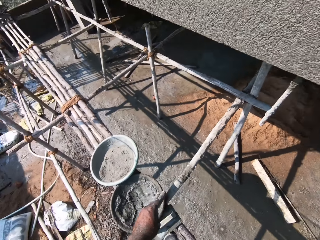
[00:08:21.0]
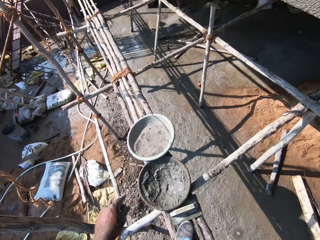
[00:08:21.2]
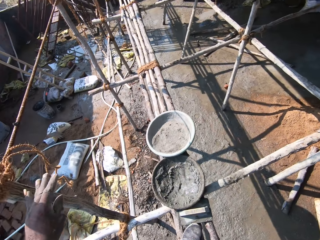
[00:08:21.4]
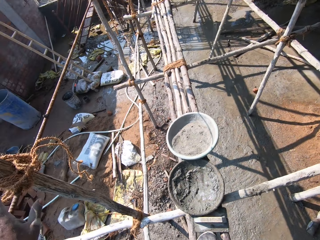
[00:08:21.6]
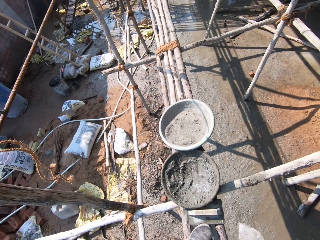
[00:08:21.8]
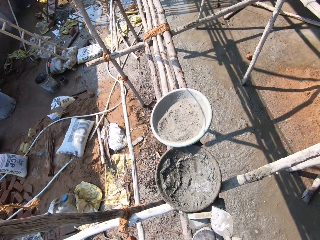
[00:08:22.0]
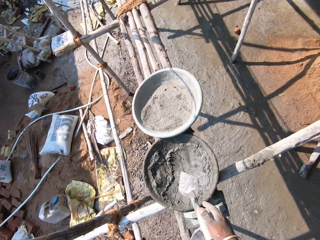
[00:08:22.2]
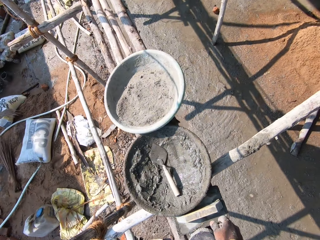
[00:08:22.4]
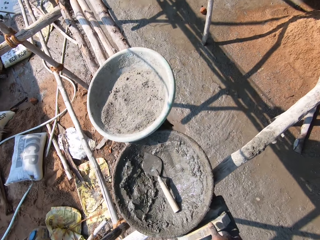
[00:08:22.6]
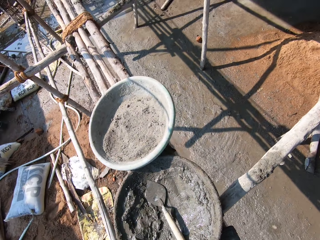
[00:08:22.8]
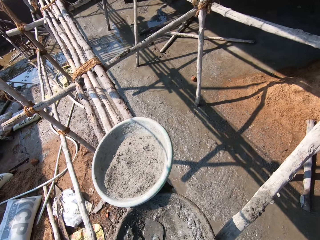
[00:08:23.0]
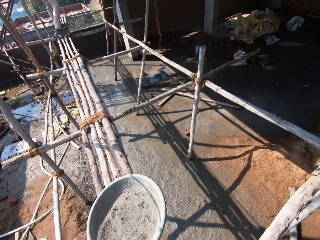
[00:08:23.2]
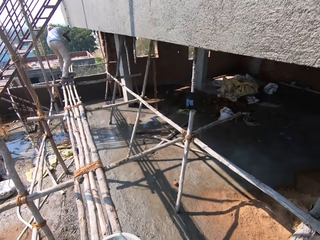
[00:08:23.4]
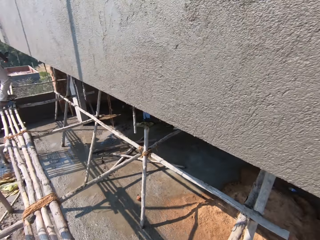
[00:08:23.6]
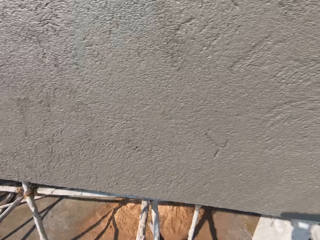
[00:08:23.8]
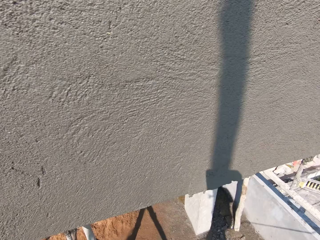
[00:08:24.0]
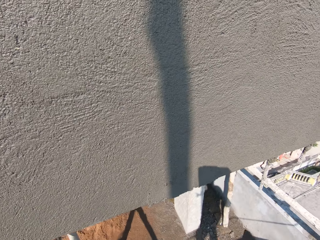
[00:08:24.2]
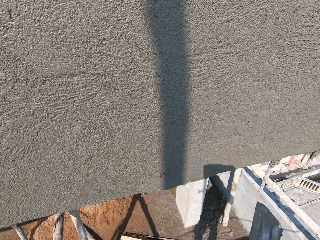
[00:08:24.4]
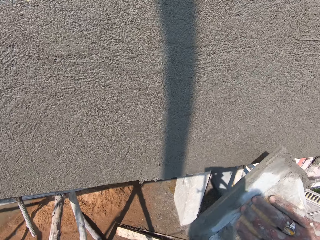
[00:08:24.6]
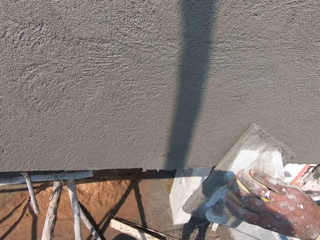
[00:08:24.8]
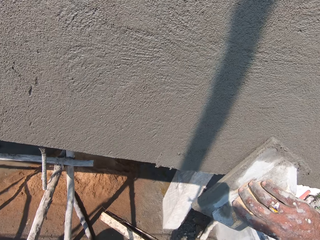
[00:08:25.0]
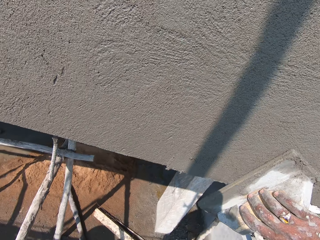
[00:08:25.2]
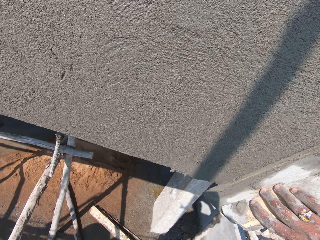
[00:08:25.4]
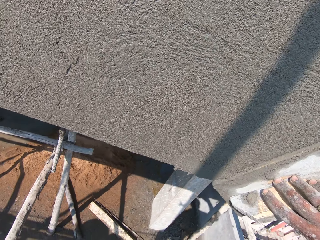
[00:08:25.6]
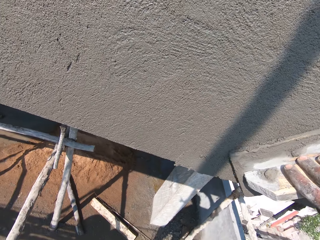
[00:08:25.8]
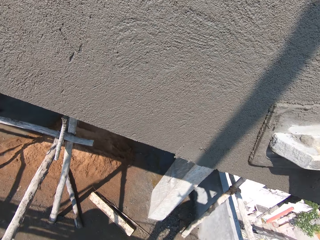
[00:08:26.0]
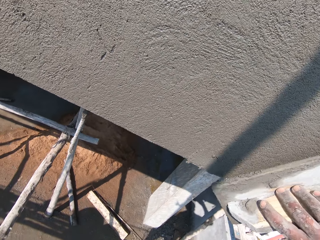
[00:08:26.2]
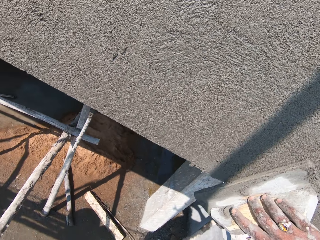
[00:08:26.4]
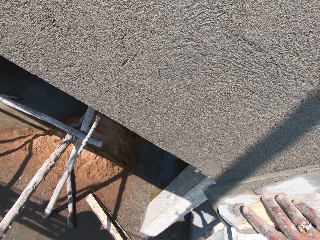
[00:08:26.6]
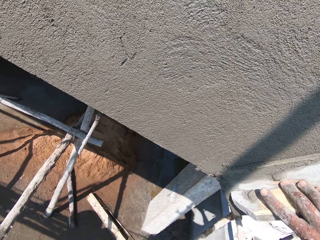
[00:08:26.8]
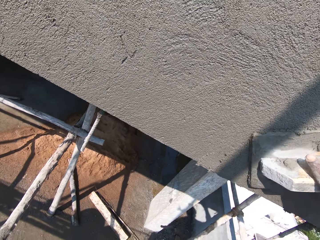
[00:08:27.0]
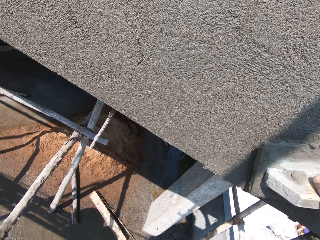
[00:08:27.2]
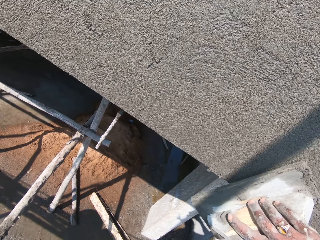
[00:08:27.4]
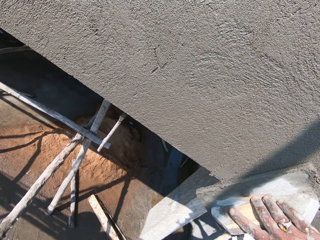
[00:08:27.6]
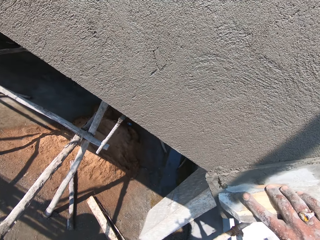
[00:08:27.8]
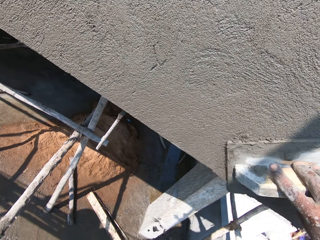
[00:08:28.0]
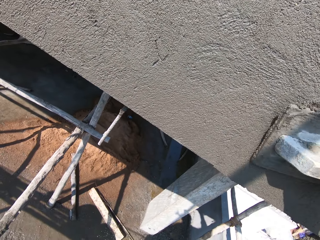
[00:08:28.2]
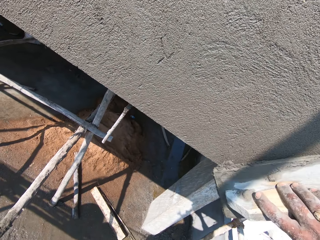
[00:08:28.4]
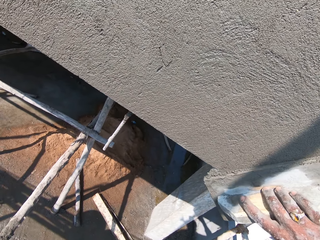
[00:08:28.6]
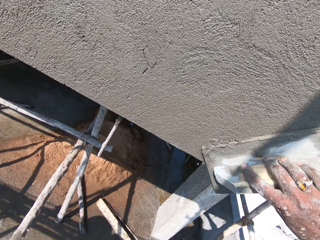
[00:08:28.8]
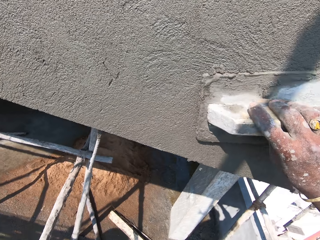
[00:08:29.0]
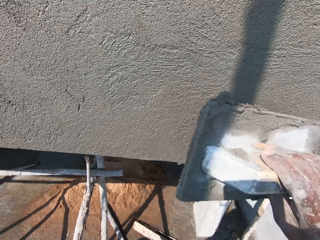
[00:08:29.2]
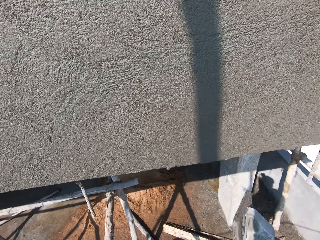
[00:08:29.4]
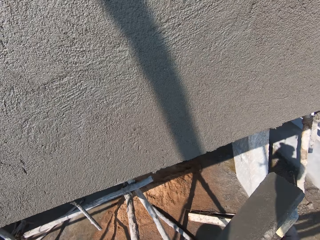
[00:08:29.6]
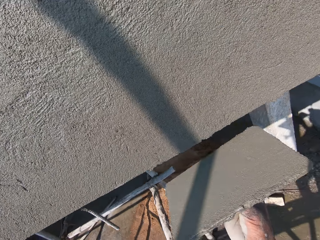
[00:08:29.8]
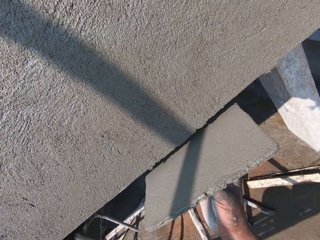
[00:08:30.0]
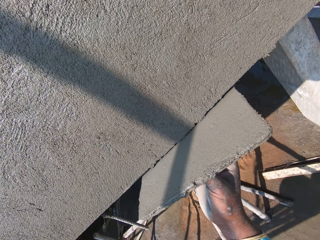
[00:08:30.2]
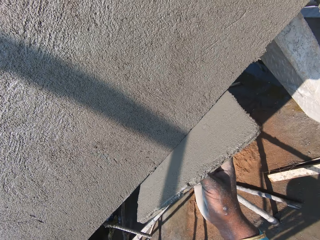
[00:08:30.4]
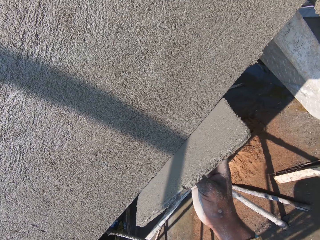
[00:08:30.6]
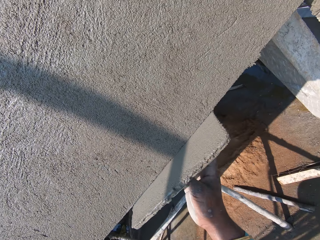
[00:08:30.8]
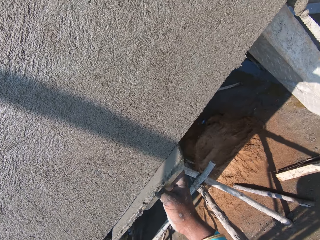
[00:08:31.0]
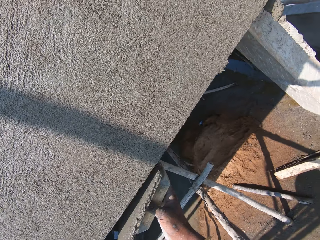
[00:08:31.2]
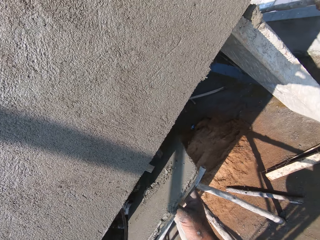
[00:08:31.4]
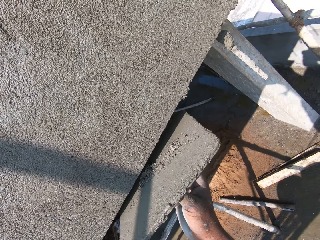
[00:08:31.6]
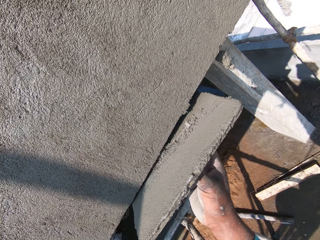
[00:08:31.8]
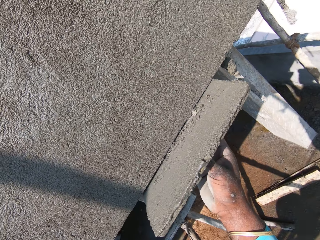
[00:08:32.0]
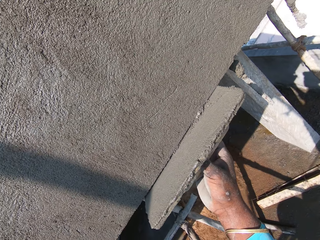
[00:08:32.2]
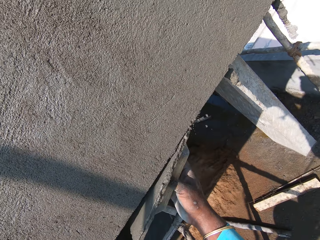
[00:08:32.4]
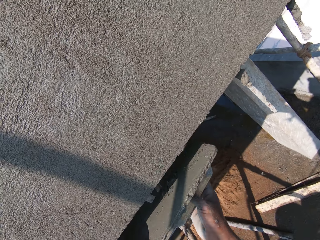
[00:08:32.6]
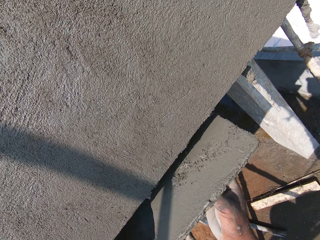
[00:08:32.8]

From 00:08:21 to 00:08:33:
The camera wearer drops the trowel in the basin of mortar. They pick up the float. They smoothen the wall.

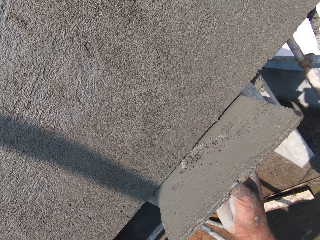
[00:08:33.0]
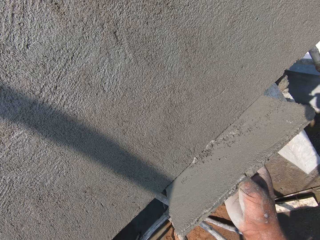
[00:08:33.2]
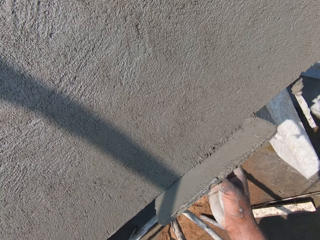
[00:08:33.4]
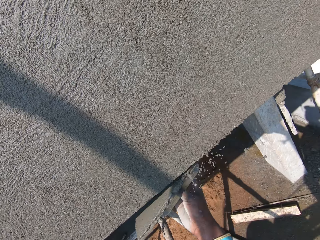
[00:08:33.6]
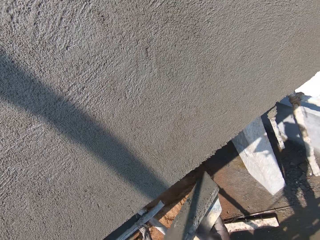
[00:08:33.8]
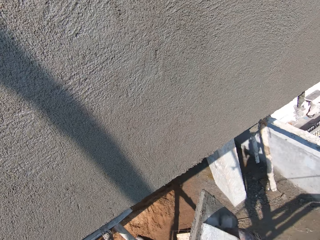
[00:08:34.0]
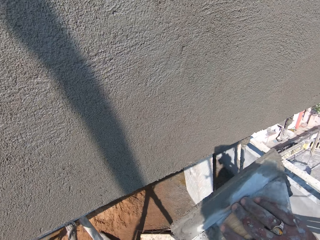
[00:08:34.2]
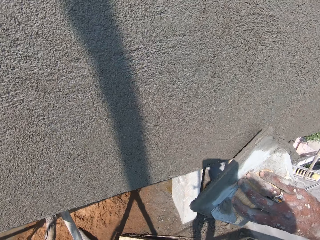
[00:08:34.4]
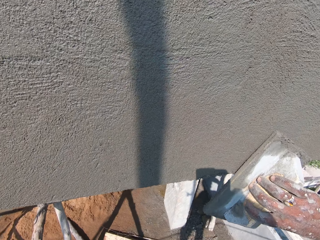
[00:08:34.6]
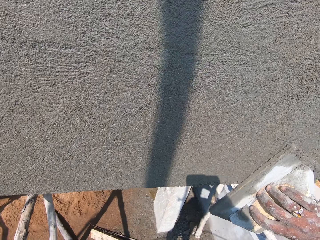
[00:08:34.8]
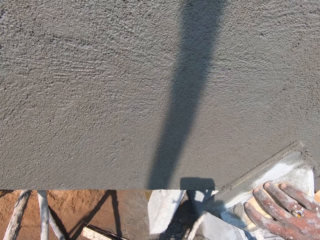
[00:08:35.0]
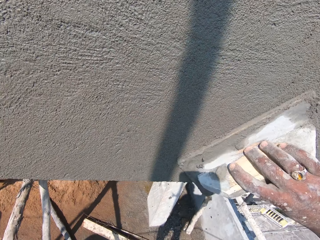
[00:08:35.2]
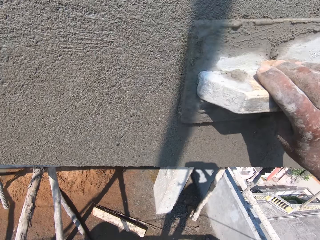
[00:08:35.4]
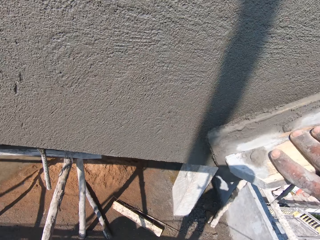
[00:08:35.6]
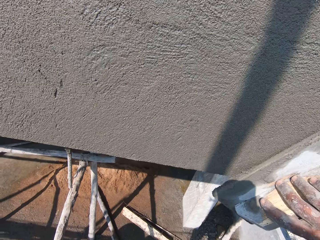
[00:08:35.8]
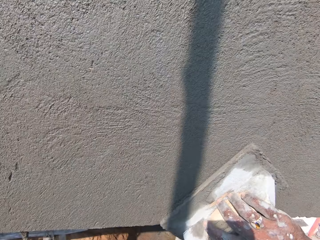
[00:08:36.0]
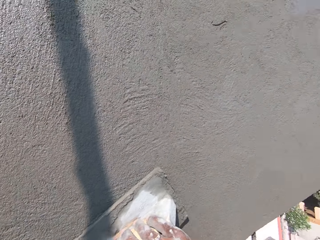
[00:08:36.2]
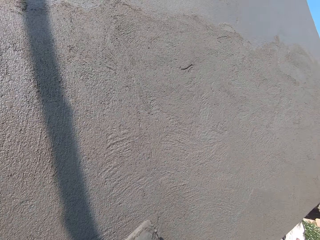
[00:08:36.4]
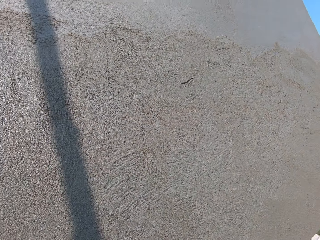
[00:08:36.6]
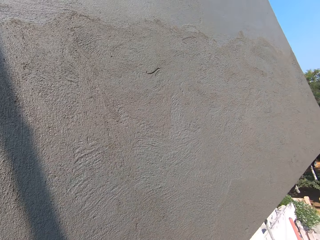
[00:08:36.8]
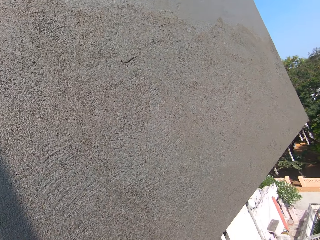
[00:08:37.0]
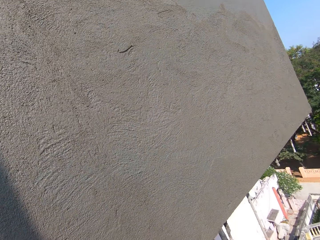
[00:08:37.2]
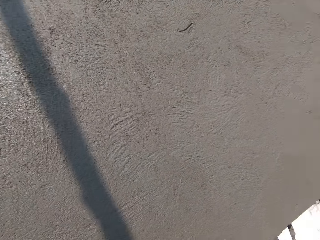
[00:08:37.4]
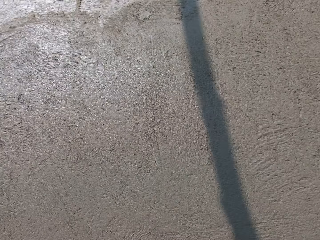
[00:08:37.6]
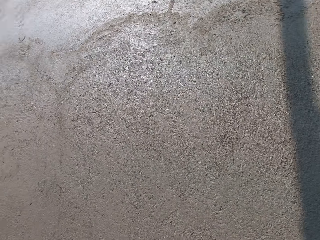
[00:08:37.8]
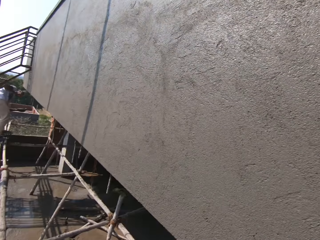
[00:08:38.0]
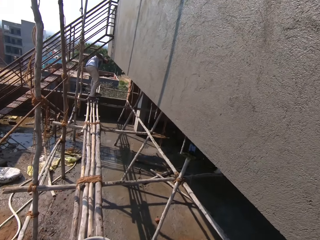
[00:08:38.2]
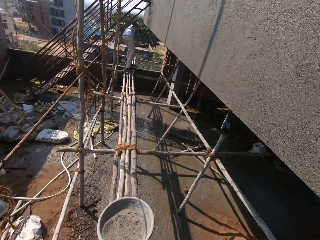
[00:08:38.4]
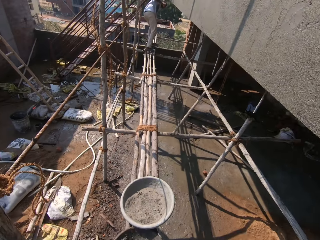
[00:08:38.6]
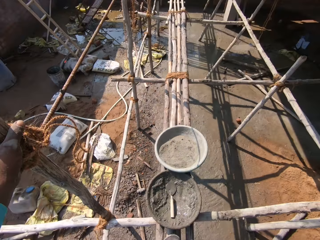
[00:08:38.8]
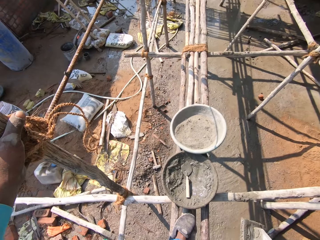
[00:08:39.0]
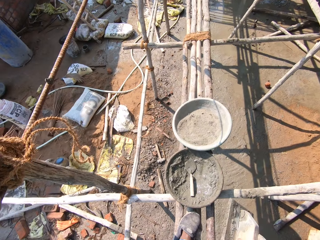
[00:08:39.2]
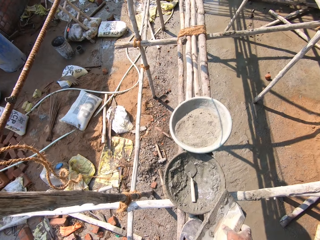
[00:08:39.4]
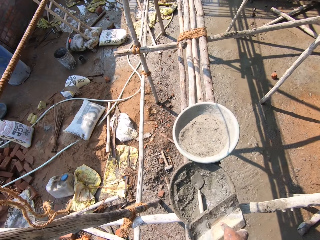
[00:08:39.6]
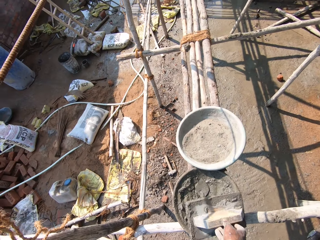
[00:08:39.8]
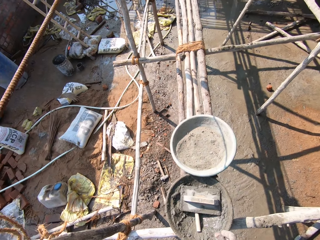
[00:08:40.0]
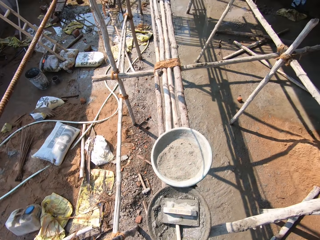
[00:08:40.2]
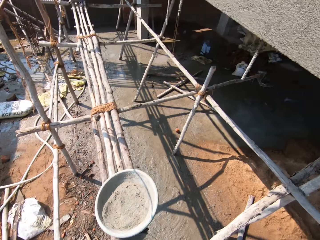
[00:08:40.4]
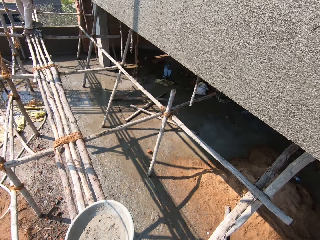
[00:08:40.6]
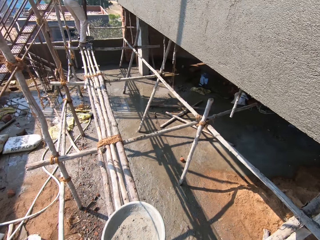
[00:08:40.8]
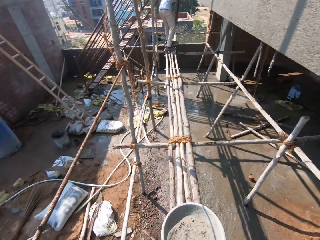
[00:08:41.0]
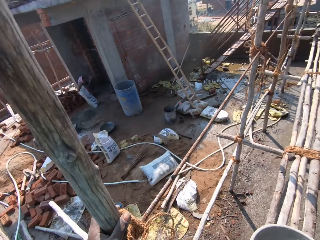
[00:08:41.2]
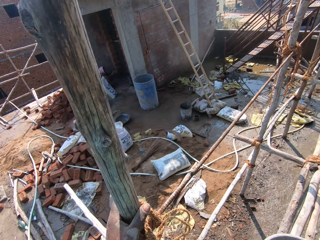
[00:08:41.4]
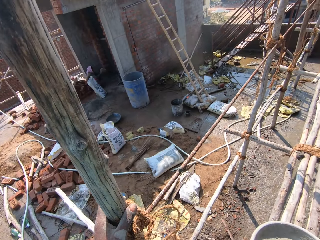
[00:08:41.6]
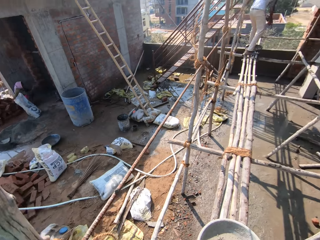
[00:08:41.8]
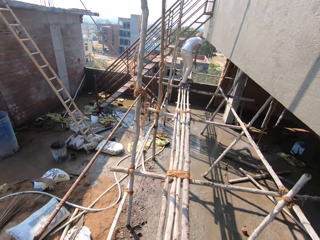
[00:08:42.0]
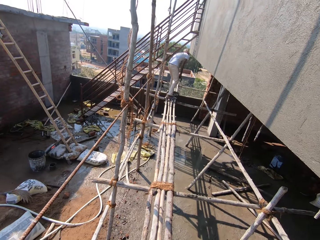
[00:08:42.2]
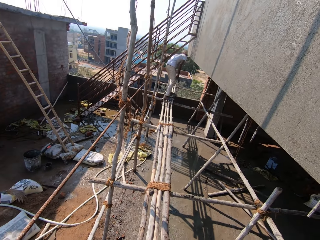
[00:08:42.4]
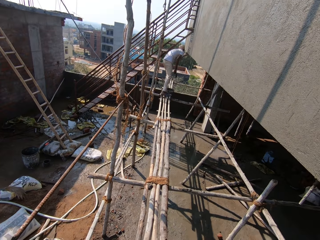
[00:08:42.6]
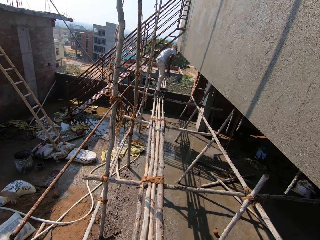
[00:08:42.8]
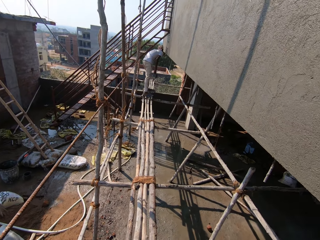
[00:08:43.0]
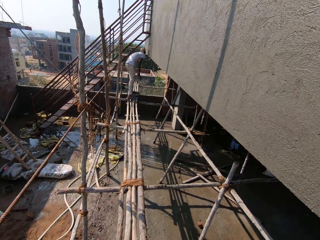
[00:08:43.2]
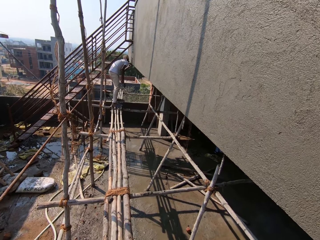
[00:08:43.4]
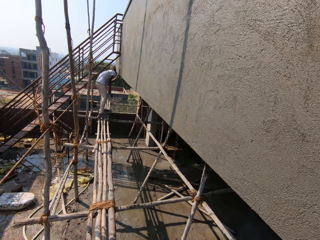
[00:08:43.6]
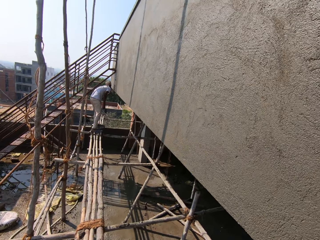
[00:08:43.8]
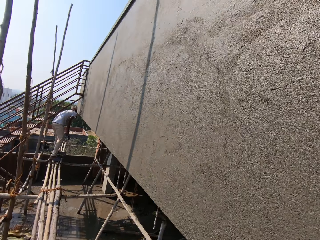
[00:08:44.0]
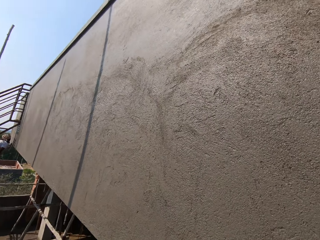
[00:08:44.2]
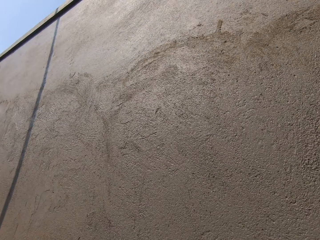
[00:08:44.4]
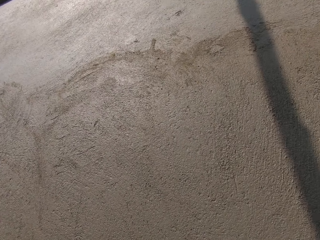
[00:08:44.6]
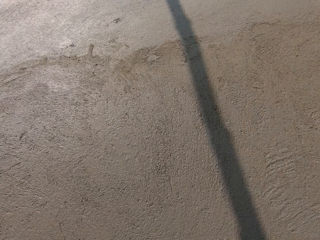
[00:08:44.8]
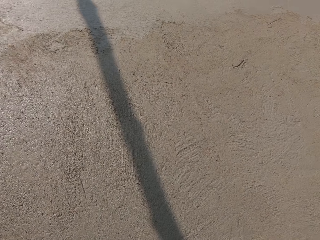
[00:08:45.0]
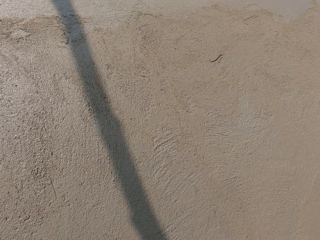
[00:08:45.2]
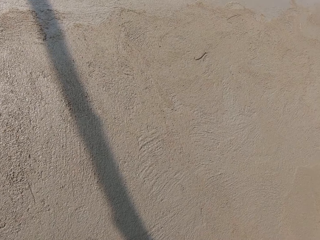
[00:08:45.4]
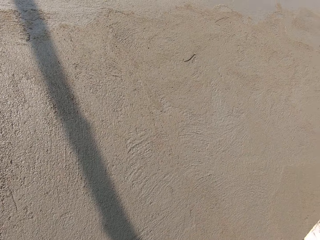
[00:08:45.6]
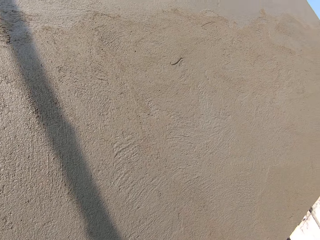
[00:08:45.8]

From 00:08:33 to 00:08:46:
The camera wearer talks to a man. They drop the plastering float in the basin of mortar. The man smoothens the wall. The camera wearer looks around.
